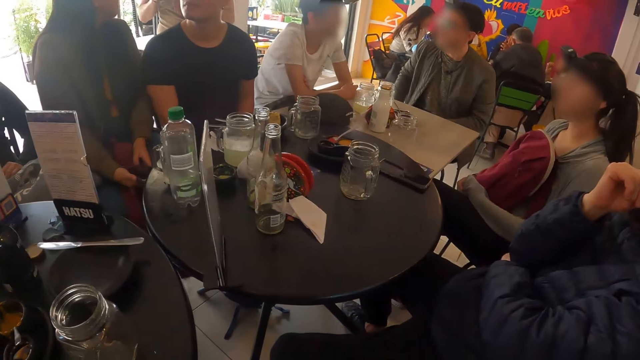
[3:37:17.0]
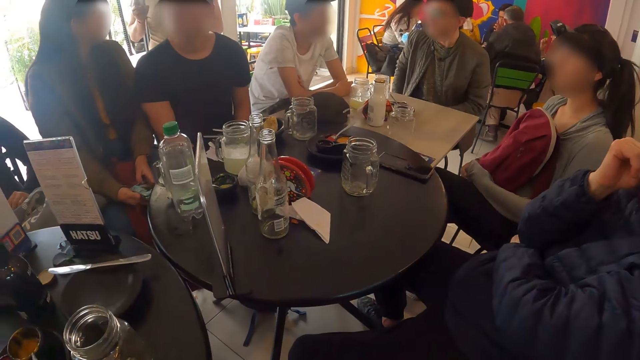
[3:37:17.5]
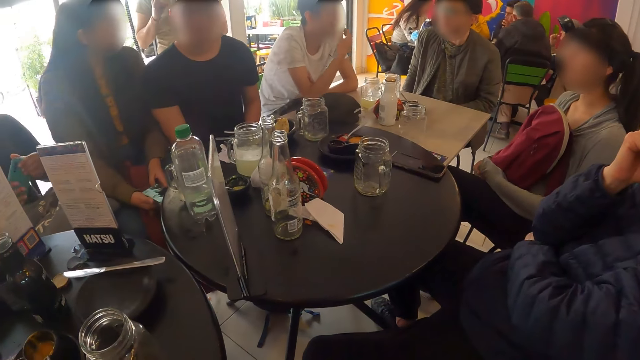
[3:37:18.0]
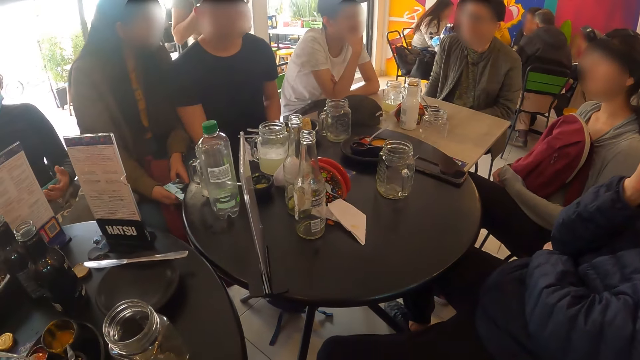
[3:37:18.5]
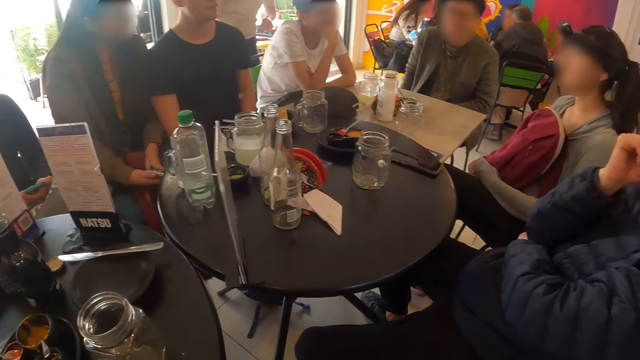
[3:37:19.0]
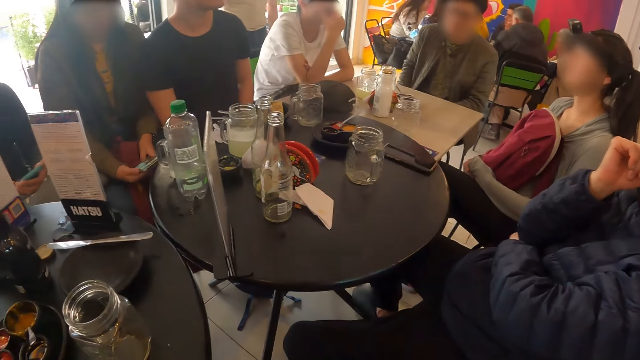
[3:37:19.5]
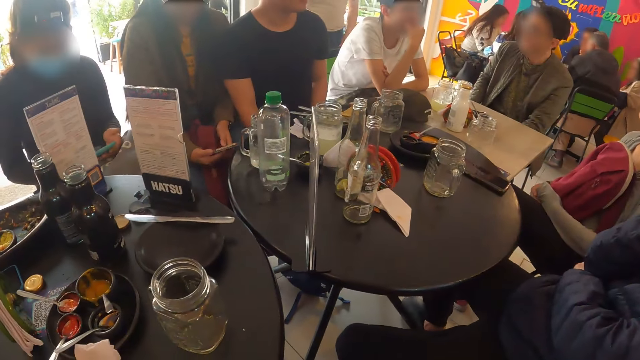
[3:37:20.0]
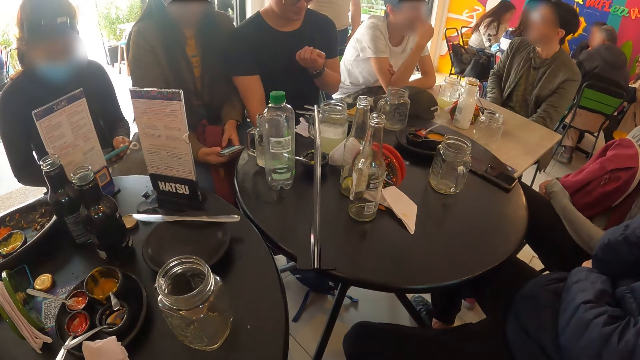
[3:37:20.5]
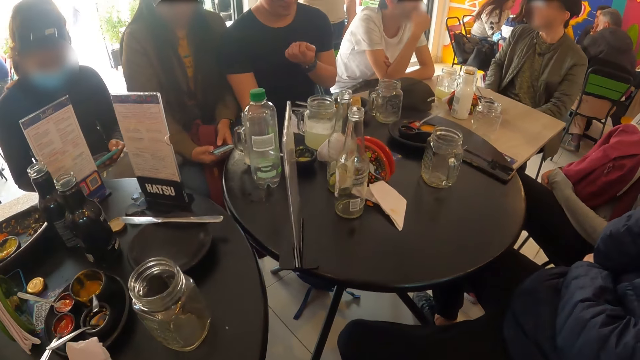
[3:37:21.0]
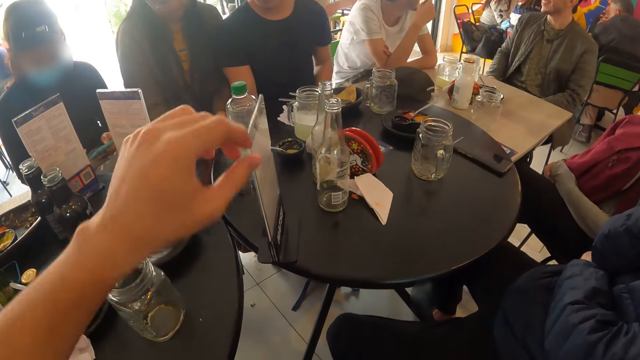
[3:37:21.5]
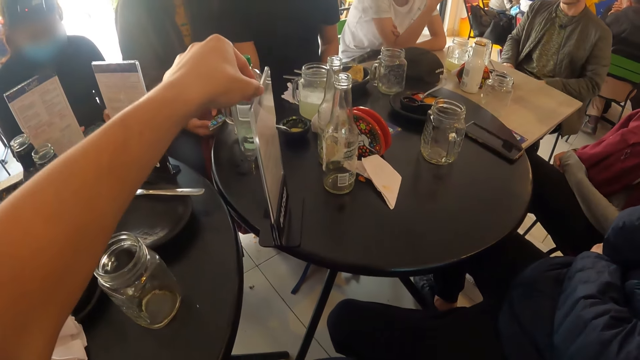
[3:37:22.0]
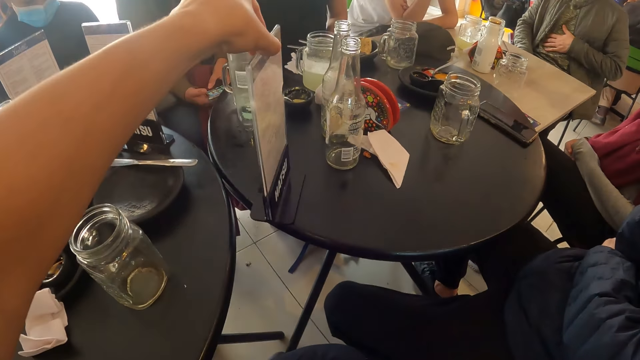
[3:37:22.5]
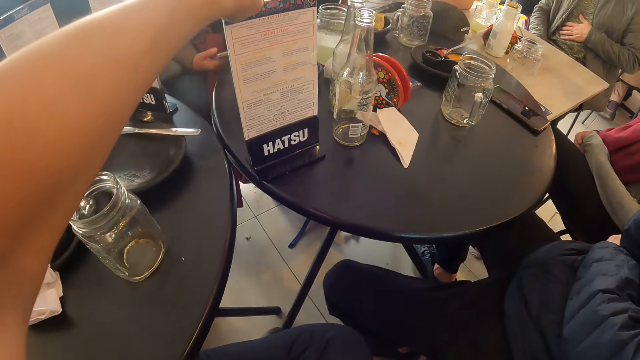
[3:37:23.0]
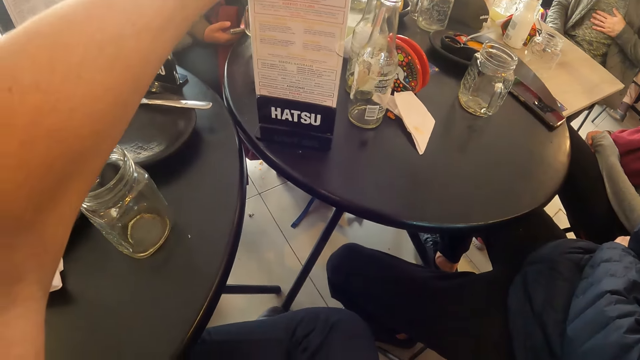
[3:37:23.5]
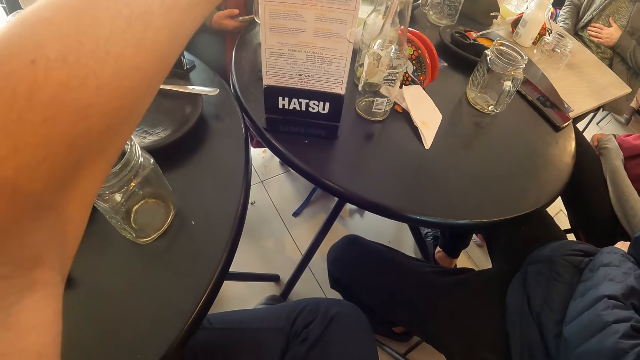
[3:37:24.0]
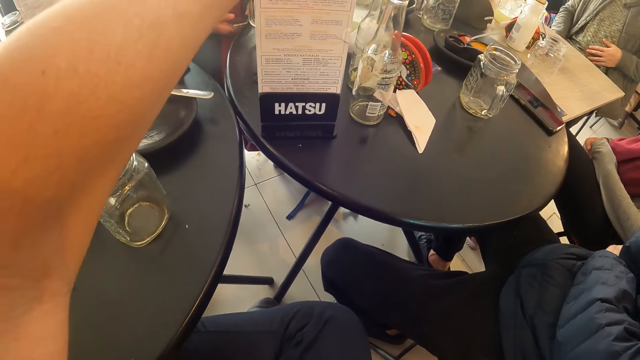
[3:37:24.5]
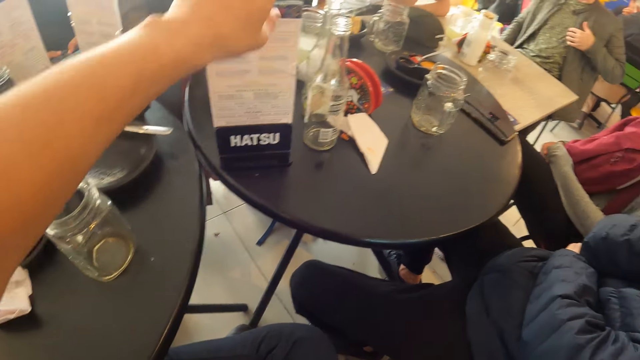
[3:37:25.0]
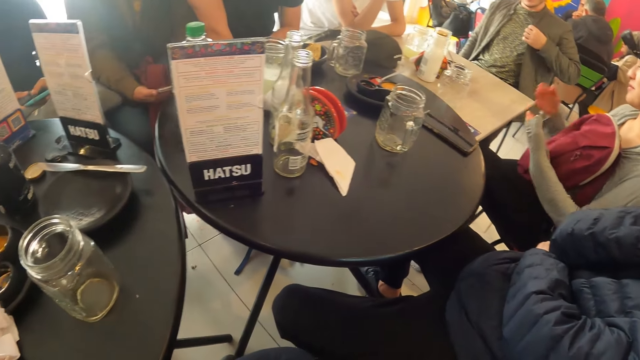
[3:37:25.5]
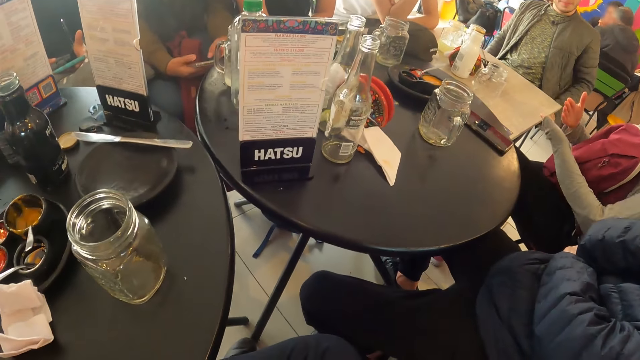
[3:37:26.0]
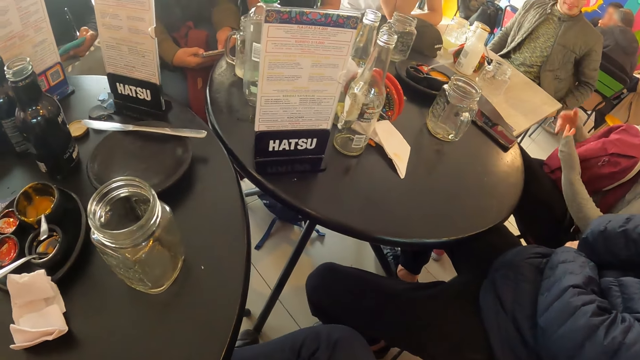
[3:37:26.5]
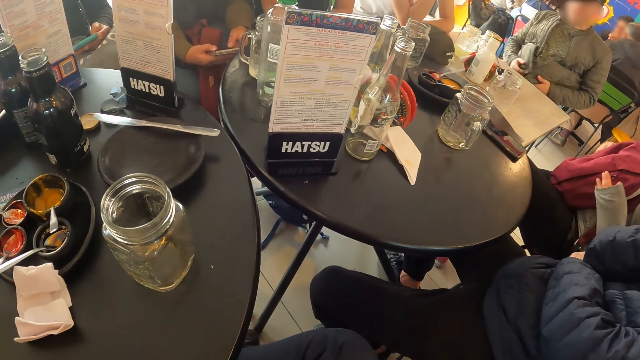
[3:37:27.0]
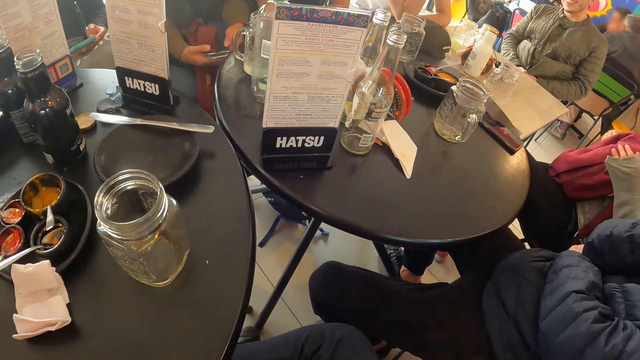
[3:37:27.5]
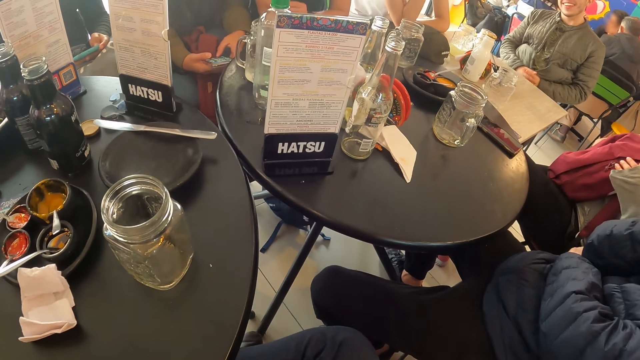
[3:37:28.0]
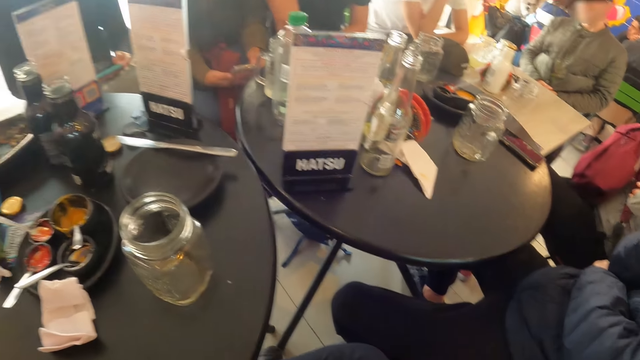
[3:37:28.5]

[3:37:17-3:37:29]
The woman picks up a phone from a bag on her lap with her left hand. She holds the phone with both hands. The camera wearer adjusts the menu stand on the table with his left hand. Another woman operates the phone with both hands.

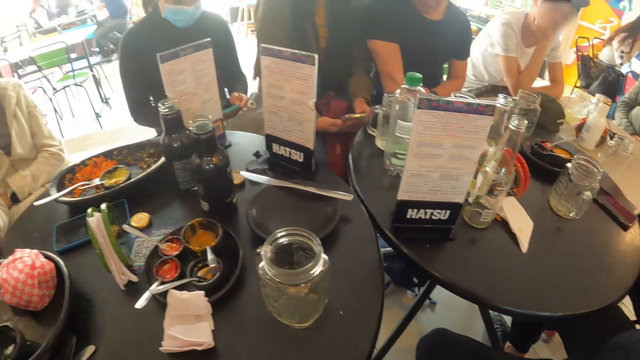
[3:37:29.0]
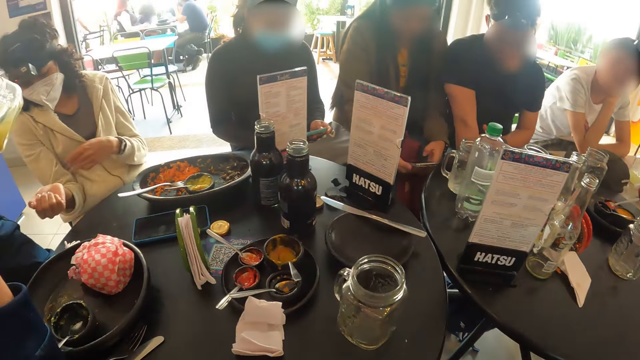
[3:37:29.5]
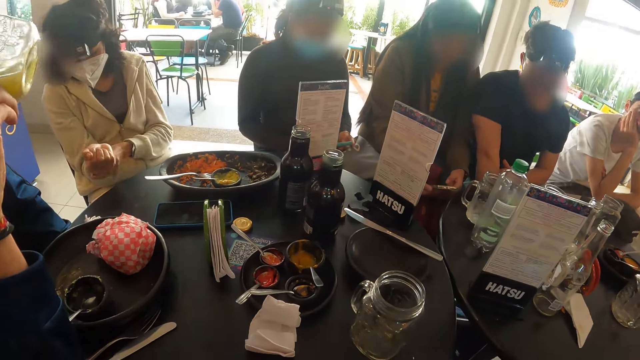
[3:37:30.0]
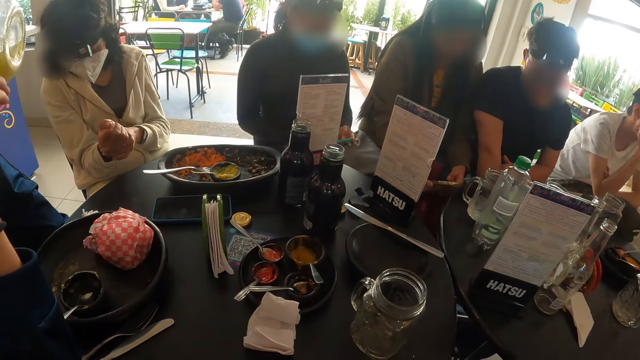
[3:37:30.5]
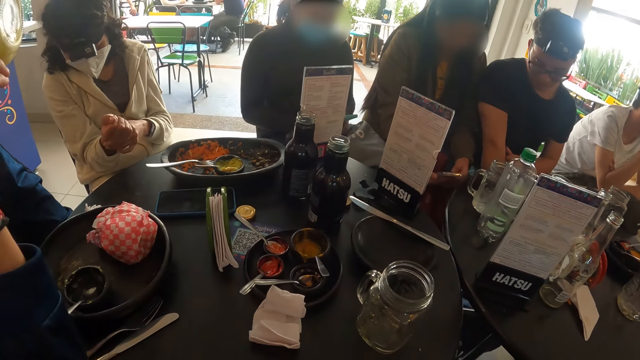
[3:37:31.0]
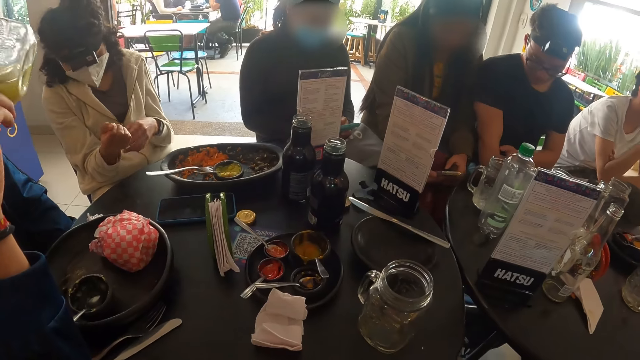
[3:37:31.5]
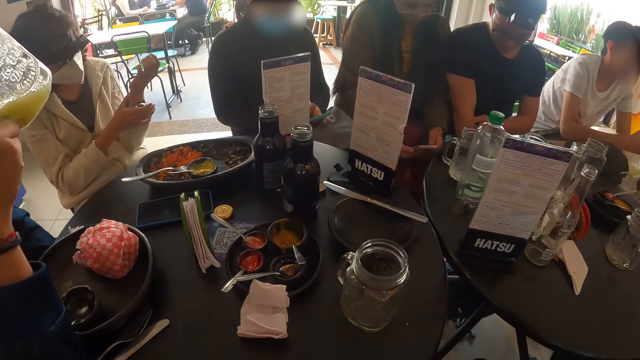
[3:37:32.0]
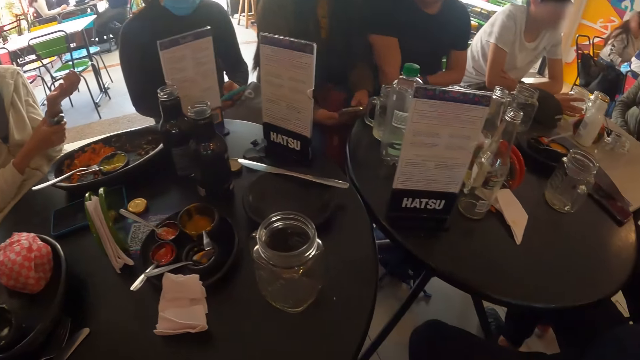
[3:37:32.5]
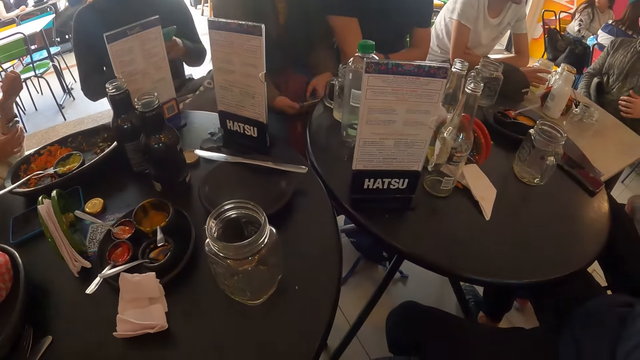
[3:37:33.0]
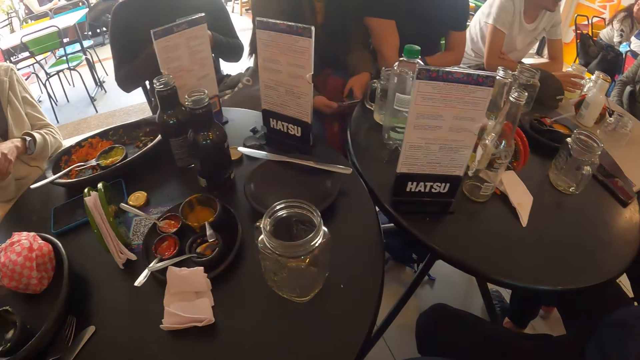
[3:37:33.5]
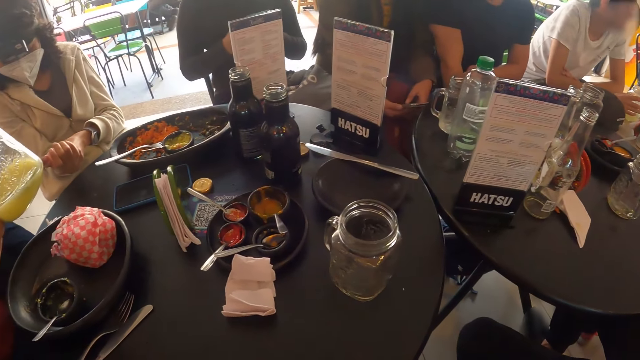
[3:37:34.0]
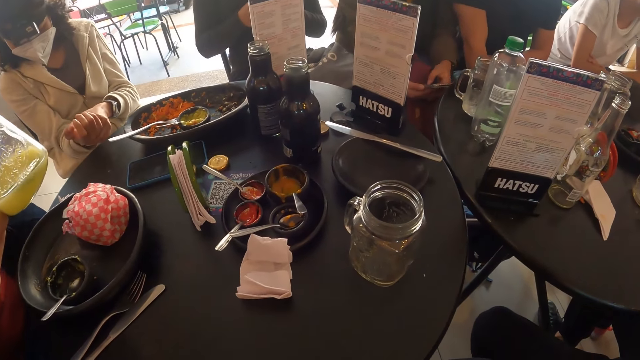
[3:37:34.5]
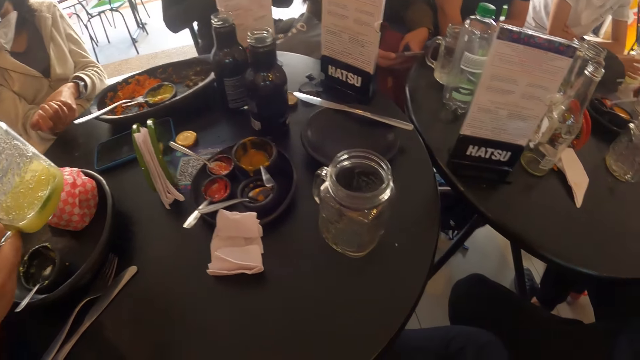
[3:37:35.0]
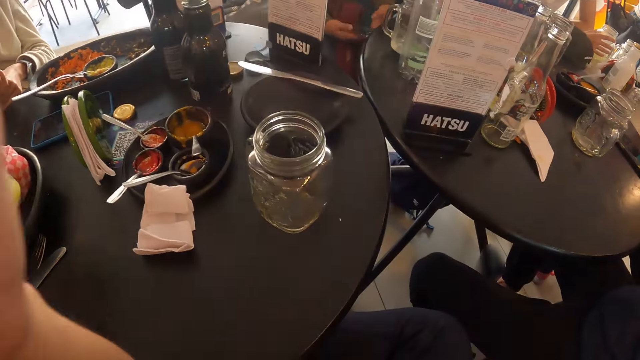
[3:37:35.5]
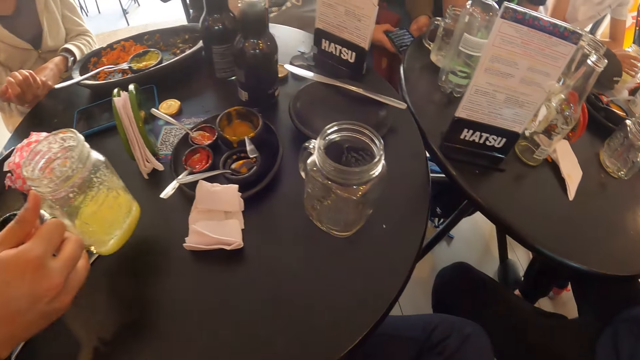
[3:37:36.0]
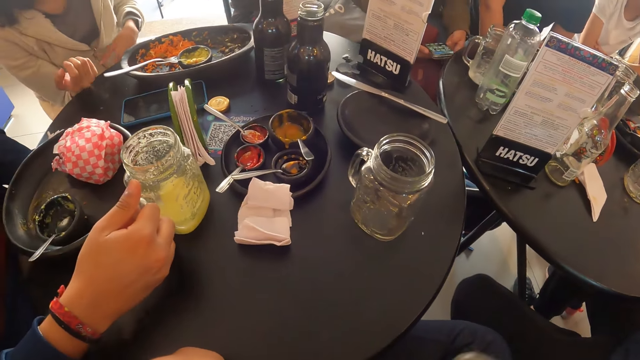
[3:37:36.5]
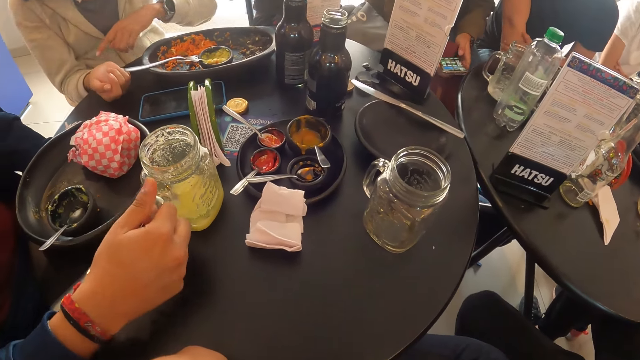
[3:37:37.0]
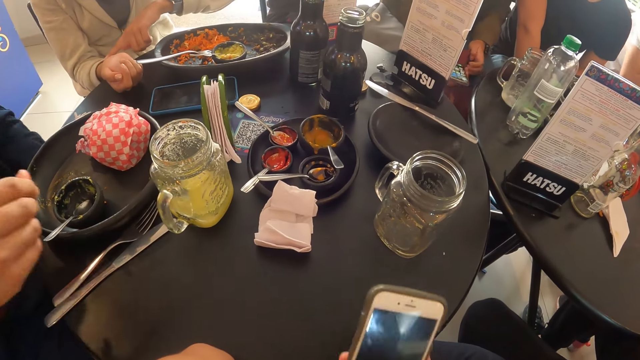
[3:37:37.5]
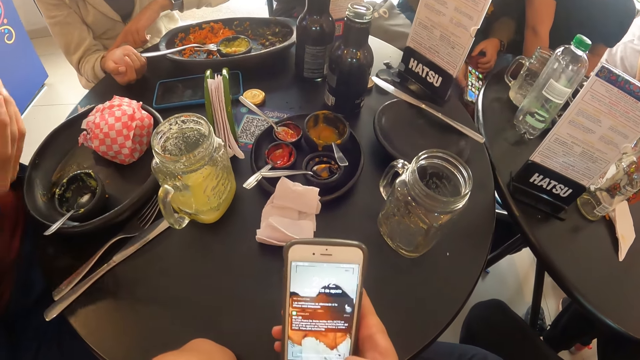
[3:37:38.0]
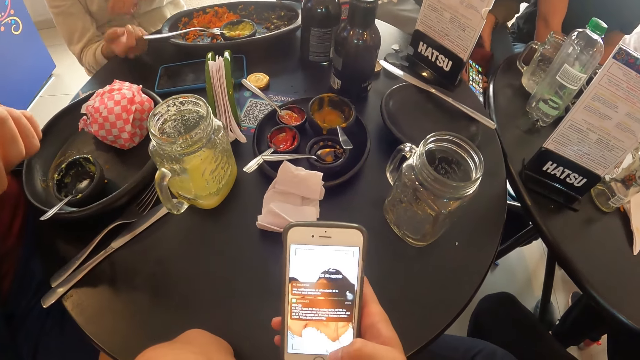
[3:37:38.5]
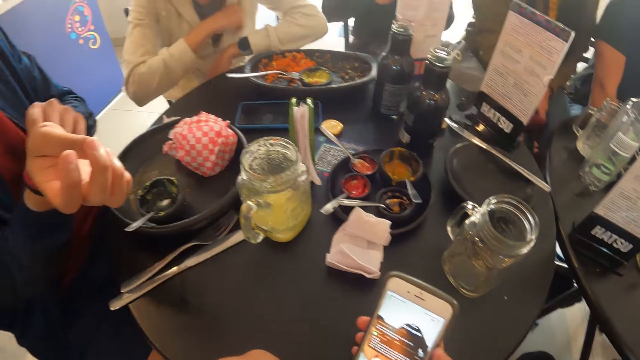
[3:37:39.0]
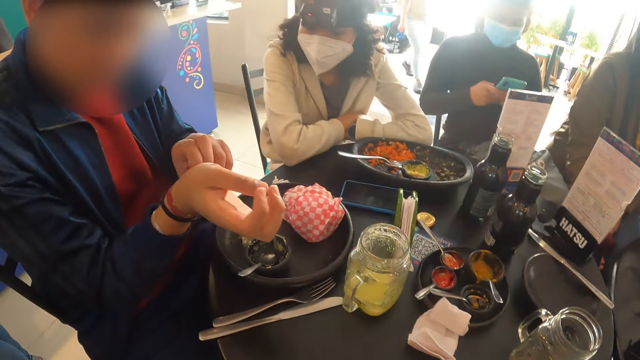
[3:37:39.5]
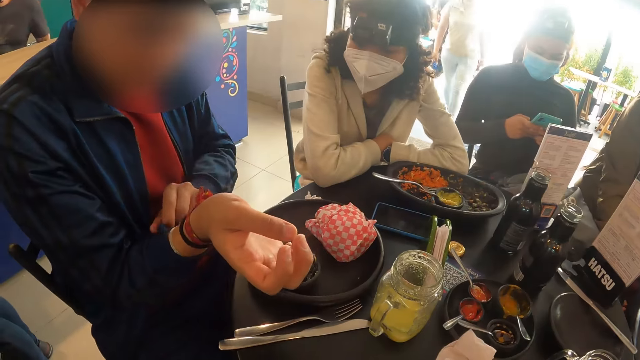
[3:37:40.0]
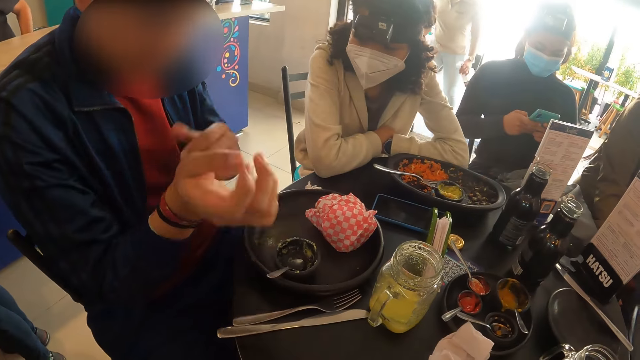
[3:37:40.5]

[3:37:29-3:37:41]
A woman holds her right hand with her left hand. A man drinks juice from a cup in his right hand. The woman holds her left hand with her right hand. Another man holds a cup on a table with his right hand. The woman holds her right hand with her left hand. The camera wearer raises his left hand to his face. The first man places the glass cup in his right hand on the table. The camera wearer operates a phone in his right hand. He looks at the phone. The first man adjusts a wrist band on his right hand with his left hand. The camera wearer looks around the table. He looks at another man. That man looks at hands.
